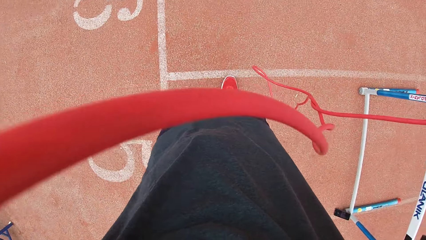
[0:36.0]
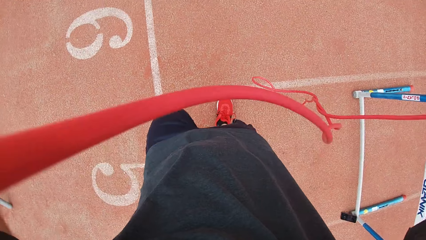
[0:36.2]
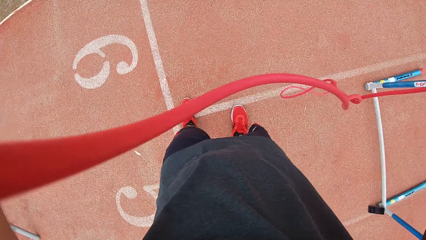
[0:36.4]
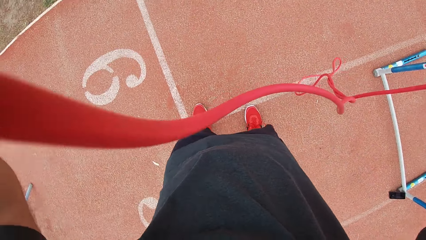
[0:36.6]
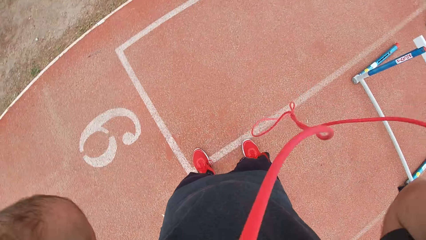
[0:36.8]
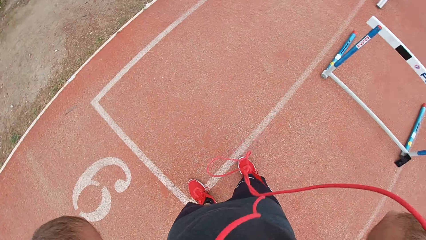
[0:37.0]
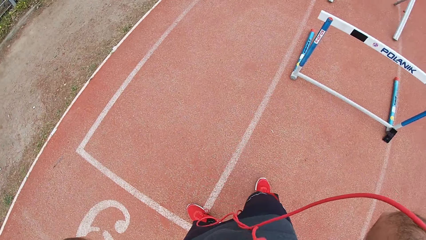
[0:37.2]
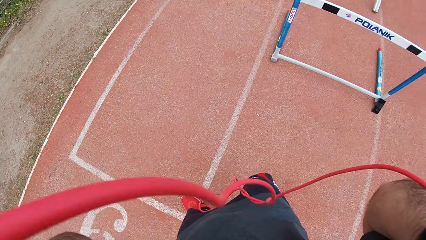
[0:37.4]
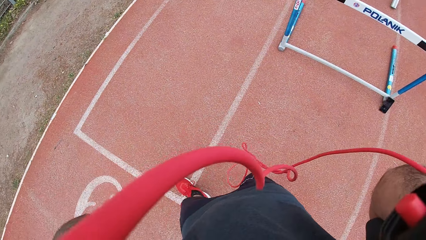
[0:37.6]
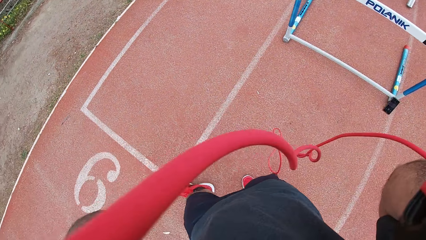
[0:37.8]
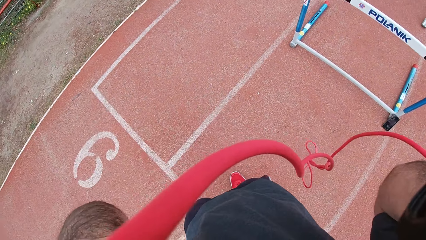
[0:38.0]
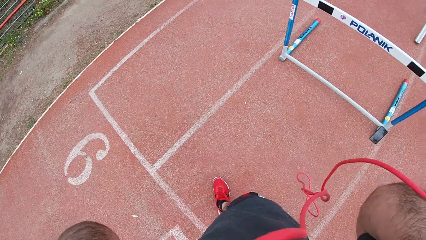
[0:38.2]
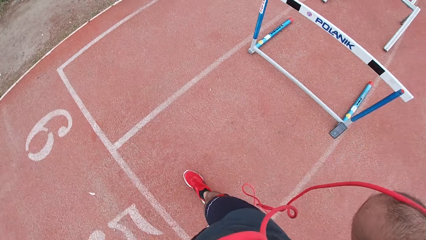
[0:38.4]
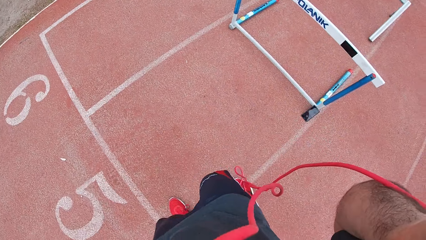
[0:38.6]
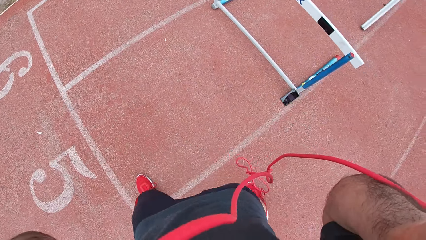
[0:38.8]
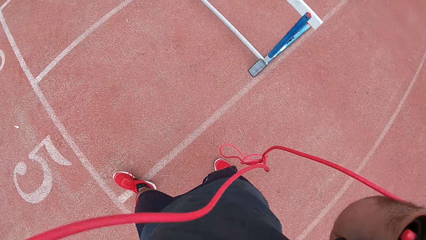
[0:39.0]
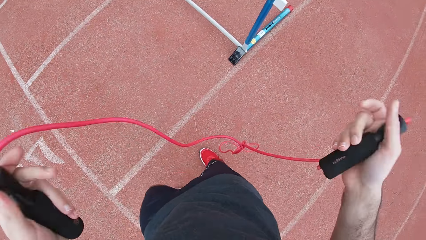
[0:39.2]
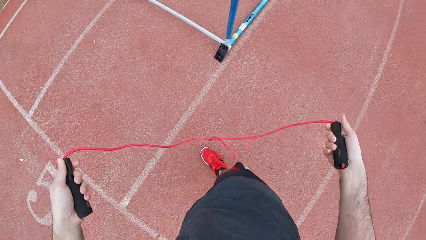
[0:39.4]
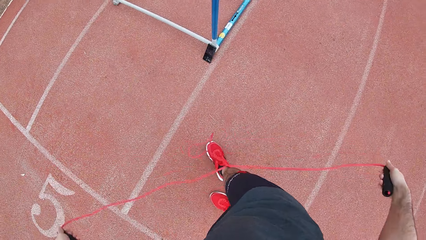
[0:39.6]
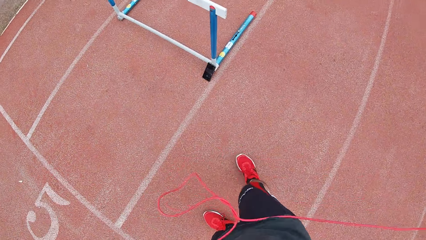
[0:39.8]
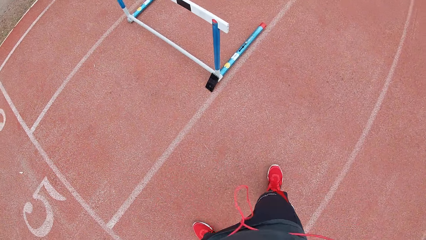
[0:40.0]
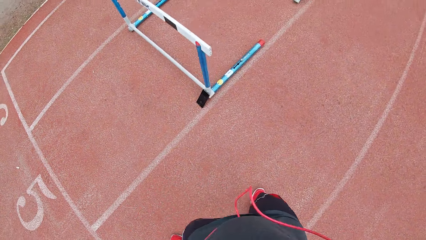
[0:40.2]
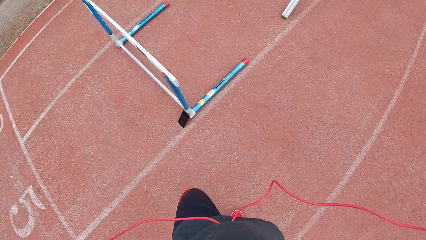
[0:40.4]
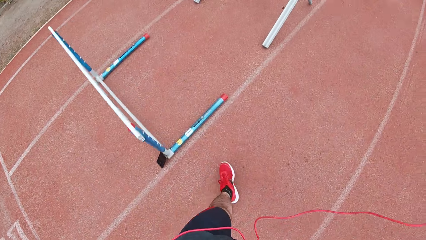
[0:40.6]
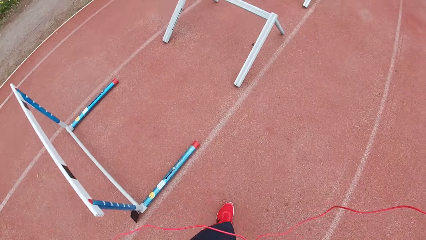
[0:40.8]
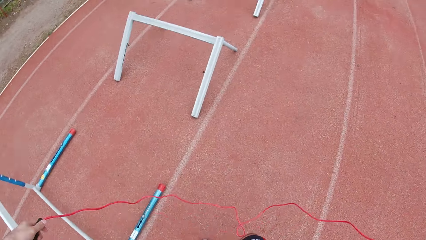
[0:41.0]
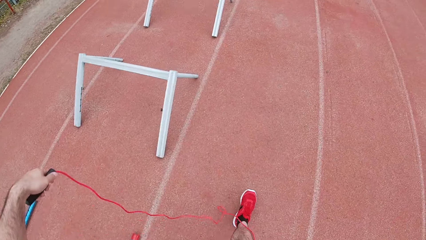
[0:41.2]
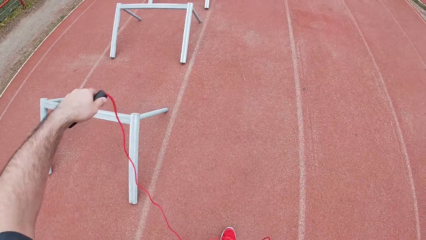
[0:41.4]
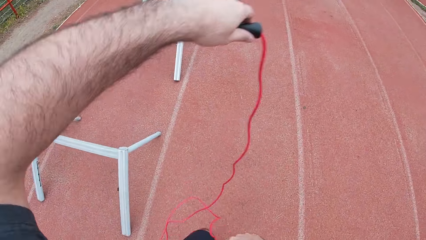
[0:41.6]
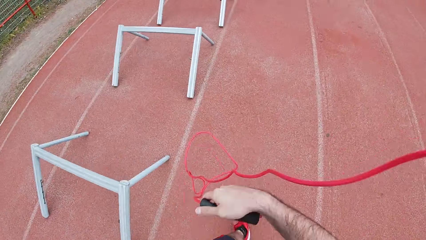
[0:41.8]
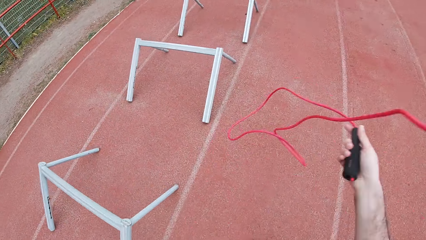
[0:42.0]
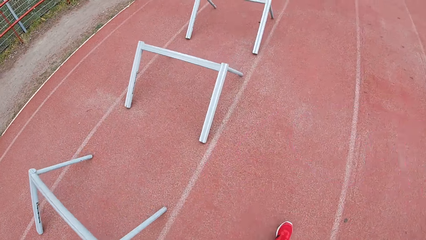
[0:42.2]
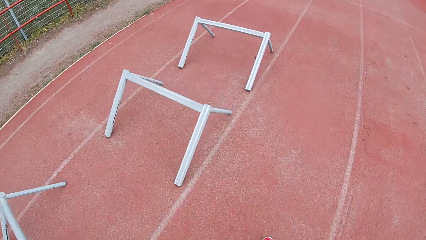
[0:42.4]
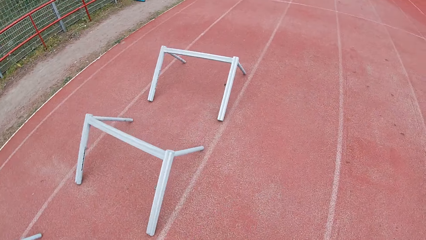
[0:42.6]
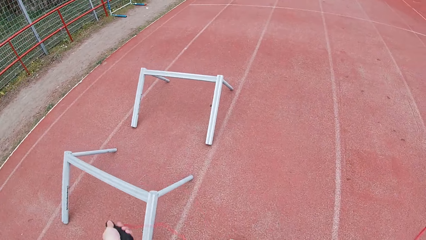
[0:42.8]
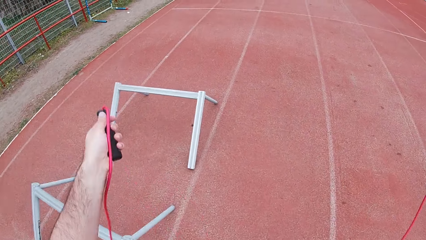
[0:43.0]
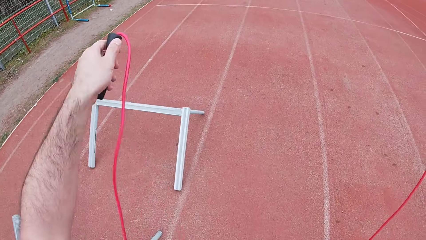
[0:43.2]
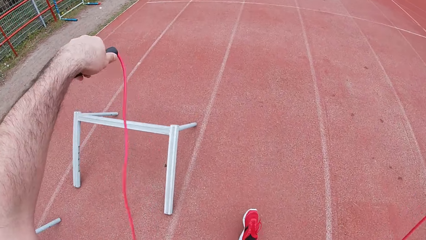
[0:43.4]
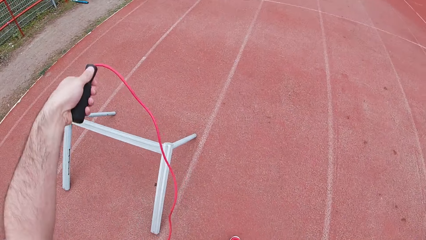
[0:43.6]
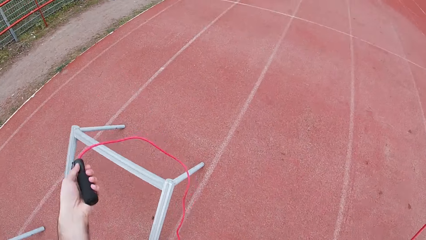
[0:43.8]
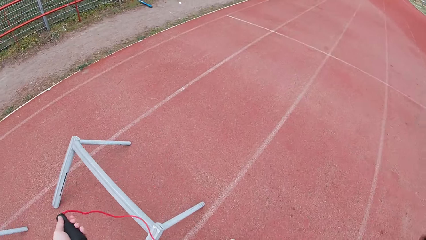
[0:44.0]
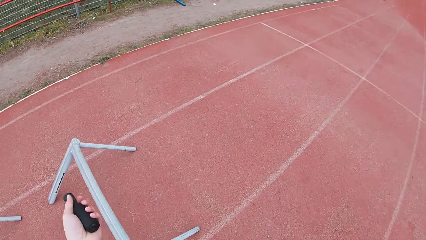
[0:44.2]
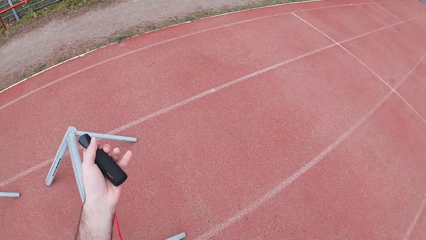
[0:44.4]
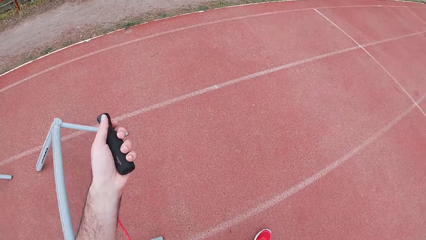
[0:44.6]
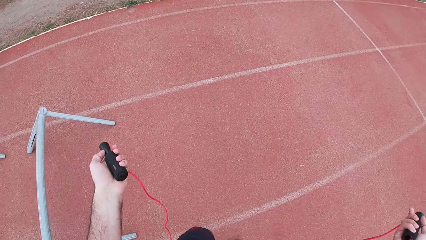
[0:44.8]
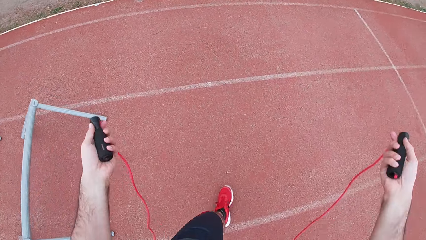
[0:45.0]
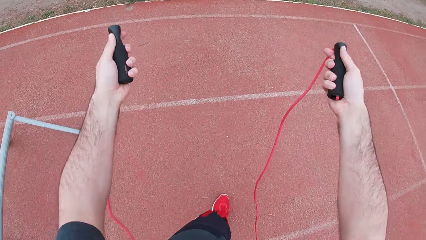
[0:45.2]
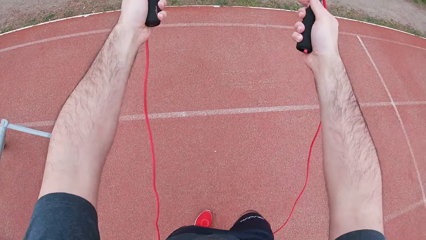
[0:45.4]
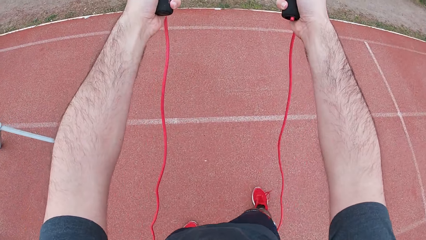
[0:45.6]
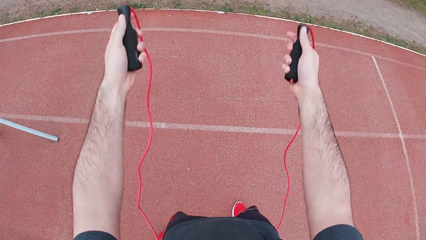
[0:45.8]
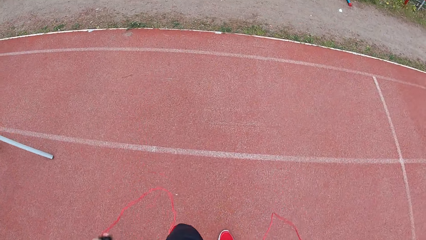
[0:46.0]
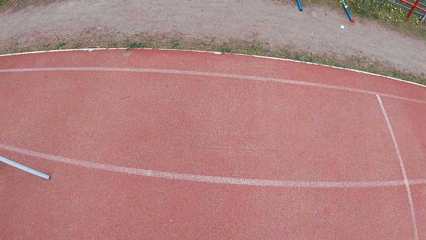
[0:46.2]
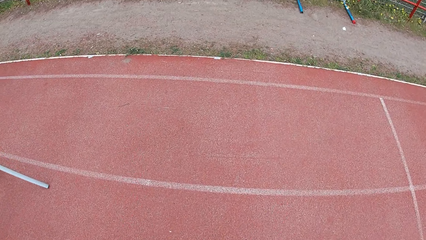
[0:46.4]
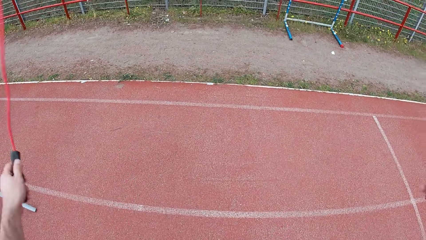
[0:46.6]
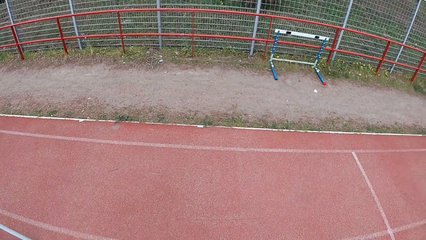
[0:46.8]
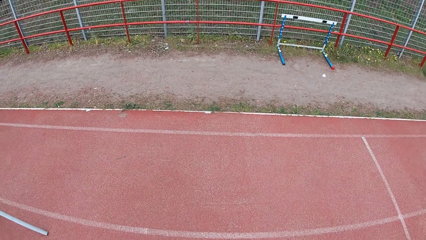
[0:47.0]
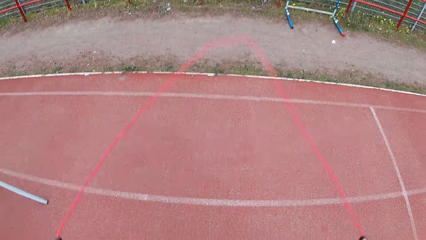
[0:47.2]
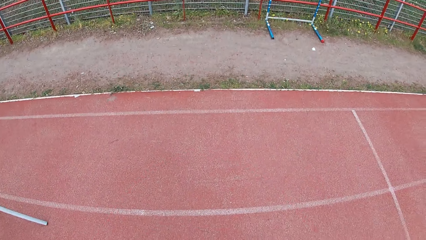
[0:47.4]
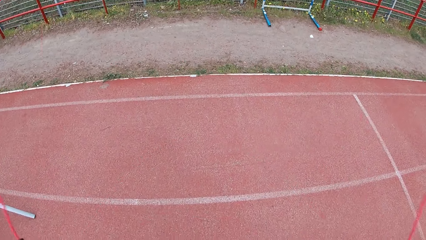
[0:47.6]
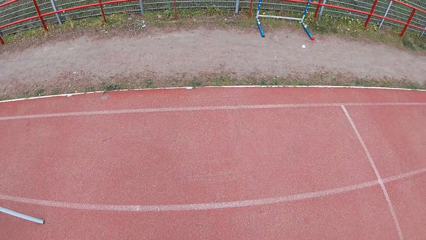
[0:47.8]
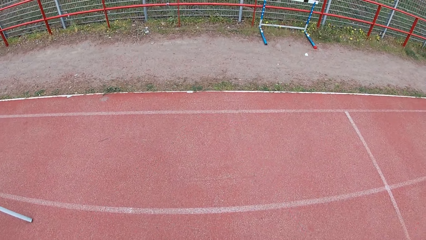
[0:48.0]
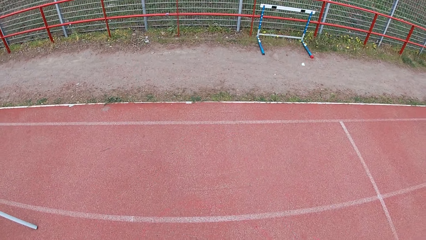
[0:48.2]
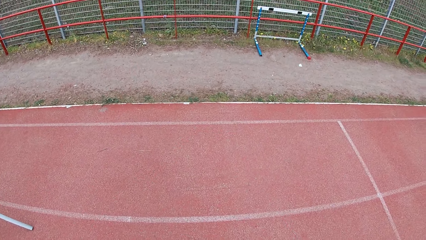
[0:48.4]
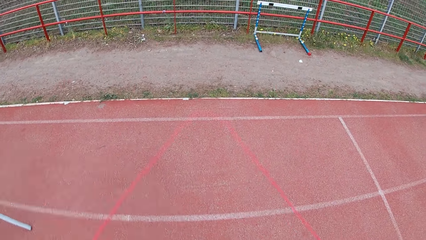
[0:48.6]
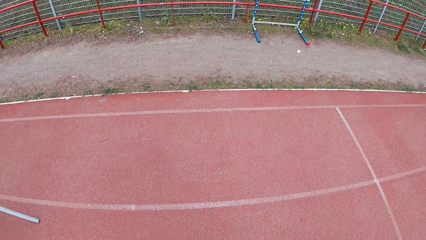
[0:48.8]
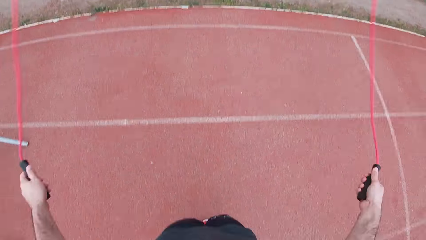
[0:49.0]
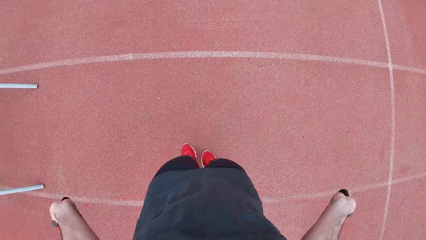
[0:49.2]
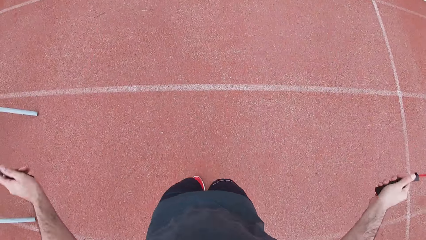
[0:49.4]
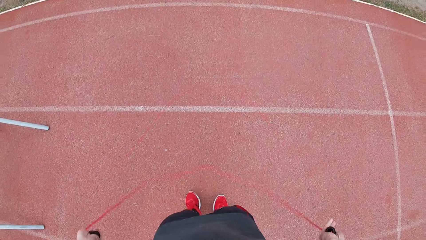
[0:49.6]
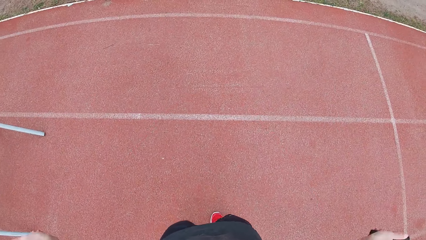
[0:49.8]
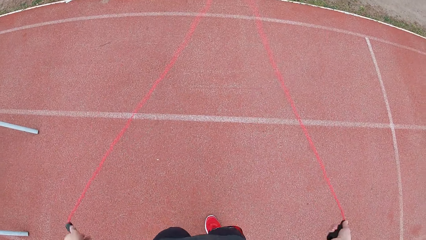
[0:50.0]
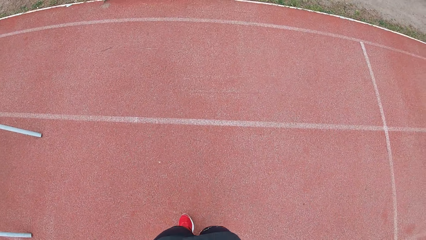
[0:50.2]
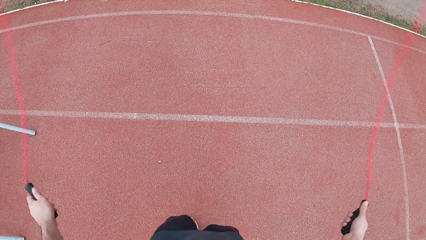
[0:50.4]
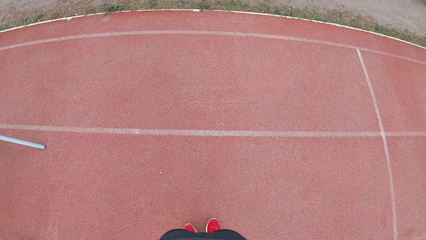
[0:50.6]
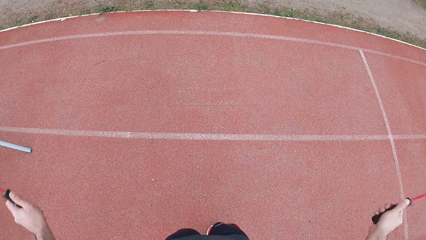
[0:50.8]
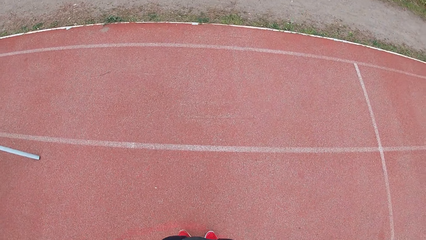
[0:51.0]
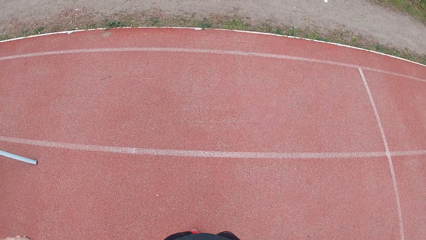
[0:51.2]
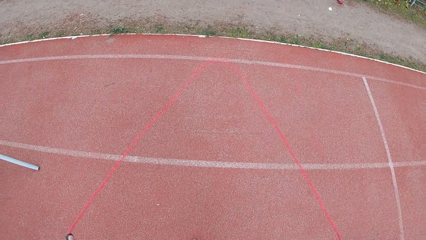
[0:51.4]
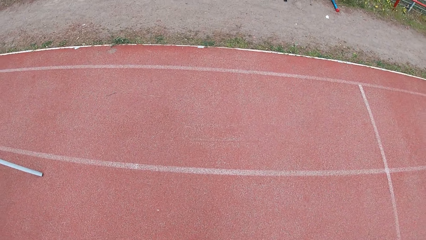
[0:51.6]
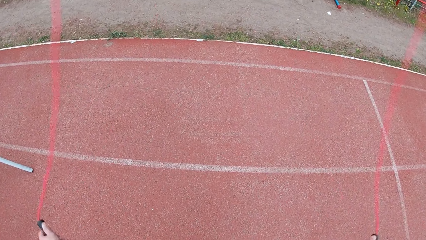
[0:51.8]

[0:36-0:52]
The camera wearer steps backward. He moves towards his right. He skips with the rope.
